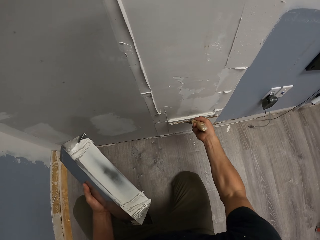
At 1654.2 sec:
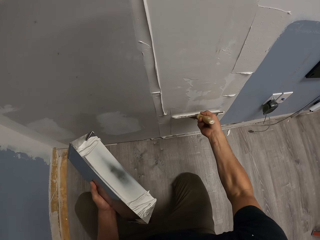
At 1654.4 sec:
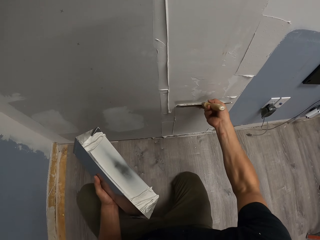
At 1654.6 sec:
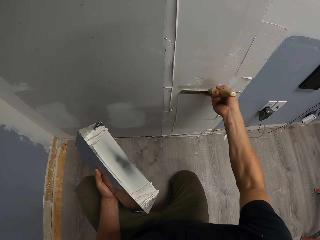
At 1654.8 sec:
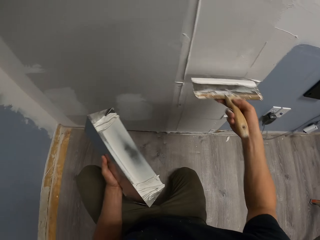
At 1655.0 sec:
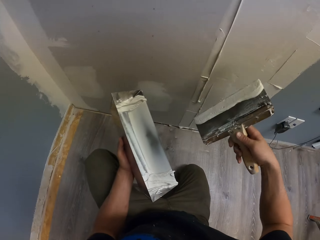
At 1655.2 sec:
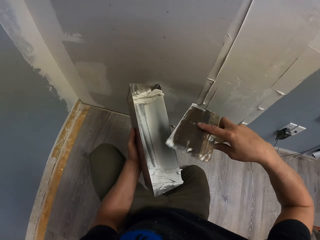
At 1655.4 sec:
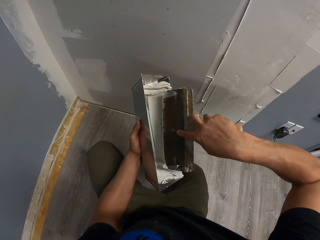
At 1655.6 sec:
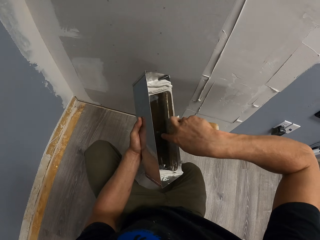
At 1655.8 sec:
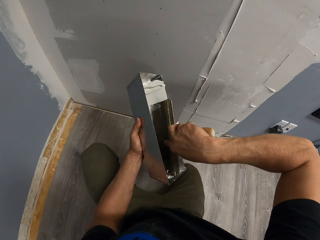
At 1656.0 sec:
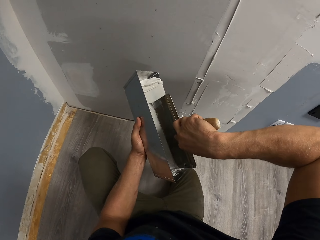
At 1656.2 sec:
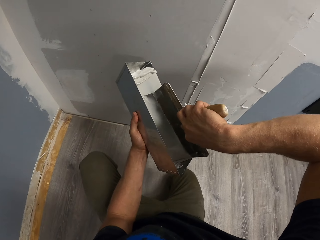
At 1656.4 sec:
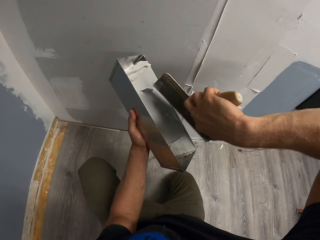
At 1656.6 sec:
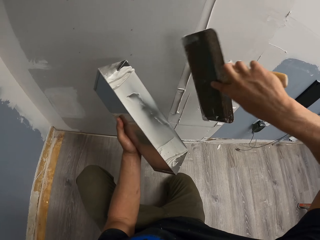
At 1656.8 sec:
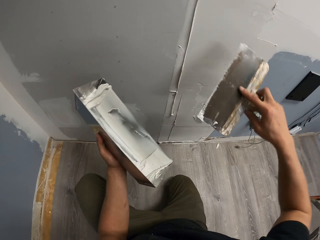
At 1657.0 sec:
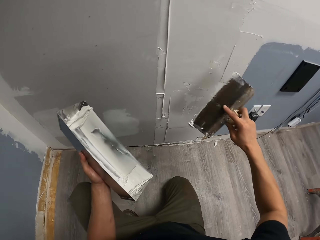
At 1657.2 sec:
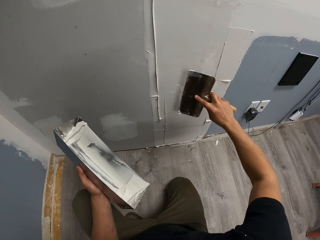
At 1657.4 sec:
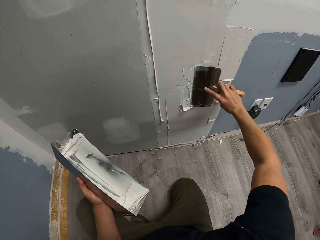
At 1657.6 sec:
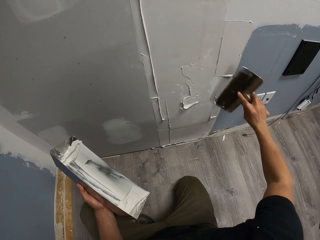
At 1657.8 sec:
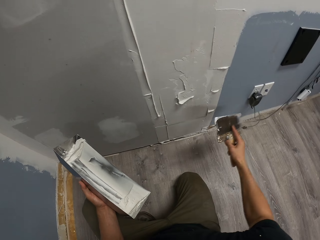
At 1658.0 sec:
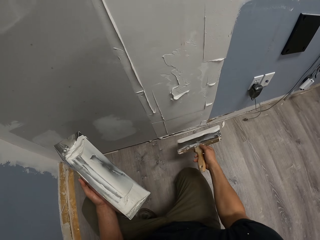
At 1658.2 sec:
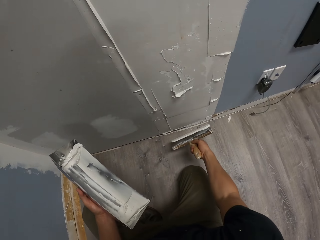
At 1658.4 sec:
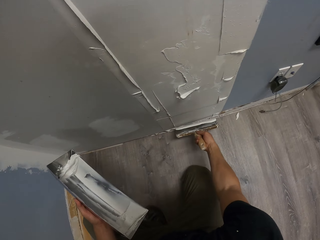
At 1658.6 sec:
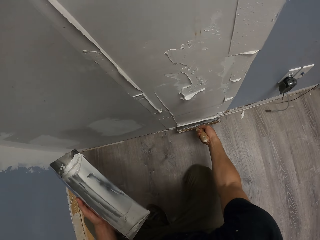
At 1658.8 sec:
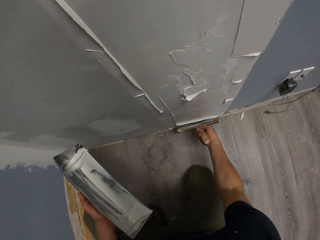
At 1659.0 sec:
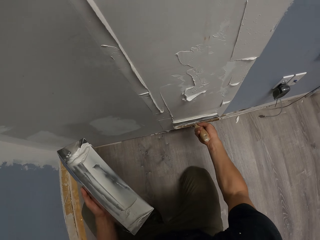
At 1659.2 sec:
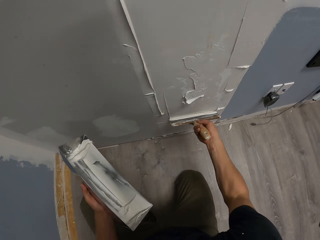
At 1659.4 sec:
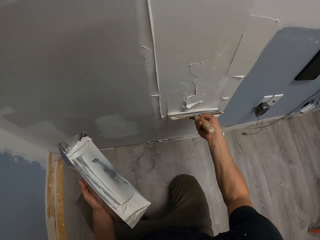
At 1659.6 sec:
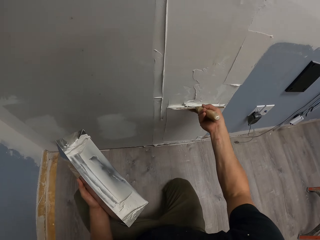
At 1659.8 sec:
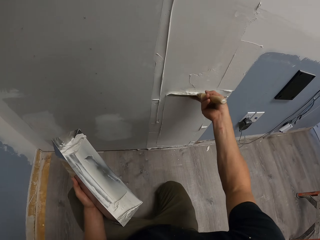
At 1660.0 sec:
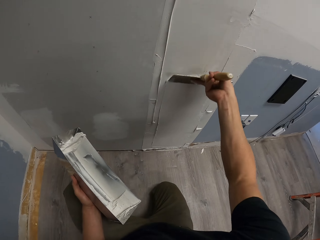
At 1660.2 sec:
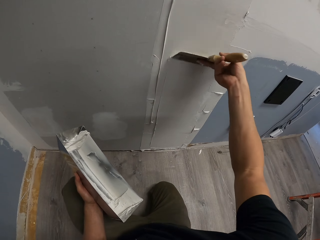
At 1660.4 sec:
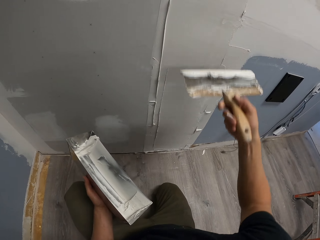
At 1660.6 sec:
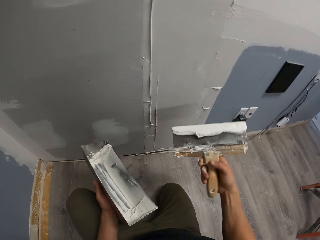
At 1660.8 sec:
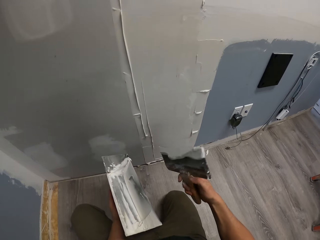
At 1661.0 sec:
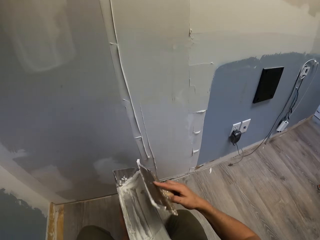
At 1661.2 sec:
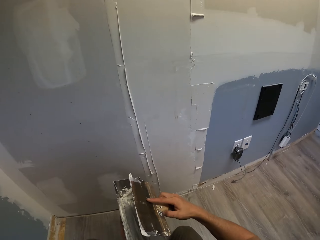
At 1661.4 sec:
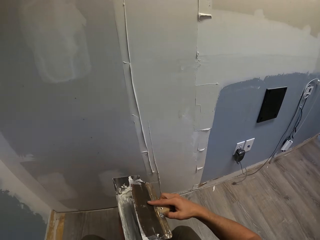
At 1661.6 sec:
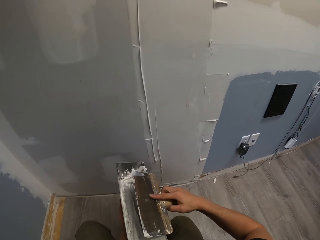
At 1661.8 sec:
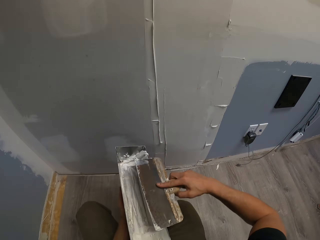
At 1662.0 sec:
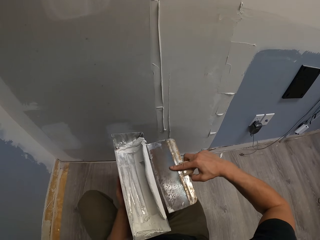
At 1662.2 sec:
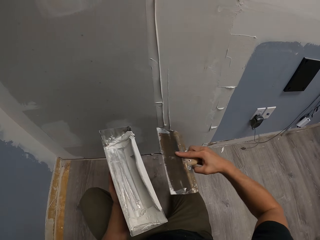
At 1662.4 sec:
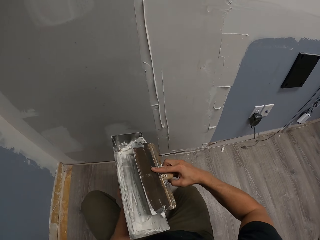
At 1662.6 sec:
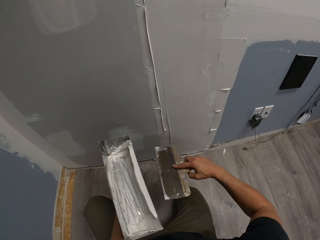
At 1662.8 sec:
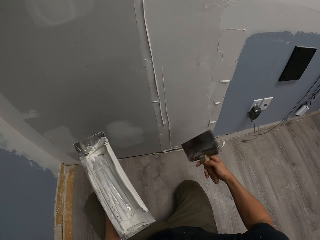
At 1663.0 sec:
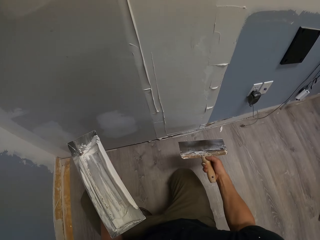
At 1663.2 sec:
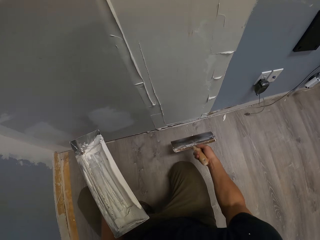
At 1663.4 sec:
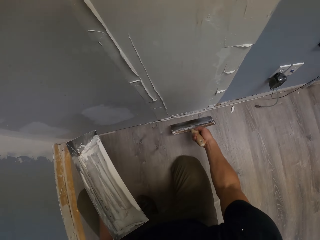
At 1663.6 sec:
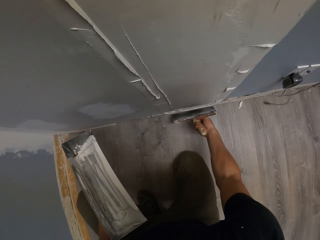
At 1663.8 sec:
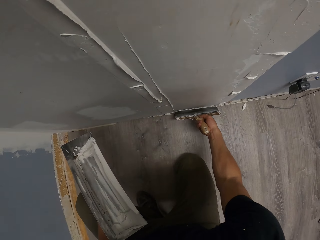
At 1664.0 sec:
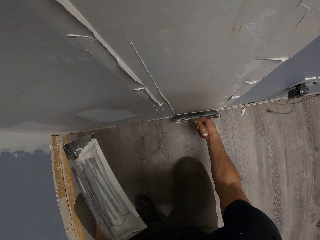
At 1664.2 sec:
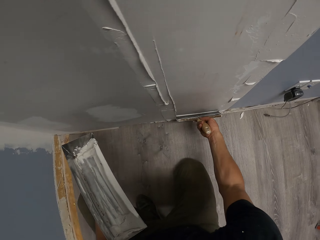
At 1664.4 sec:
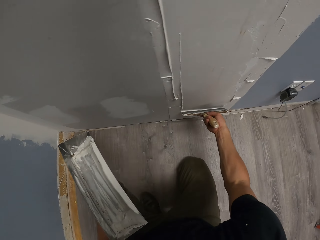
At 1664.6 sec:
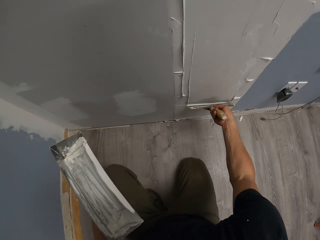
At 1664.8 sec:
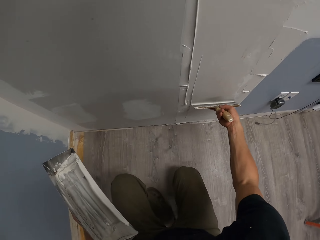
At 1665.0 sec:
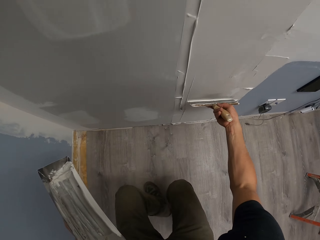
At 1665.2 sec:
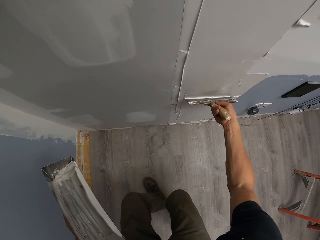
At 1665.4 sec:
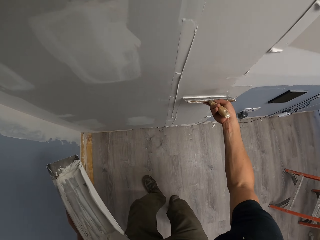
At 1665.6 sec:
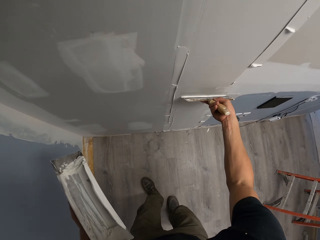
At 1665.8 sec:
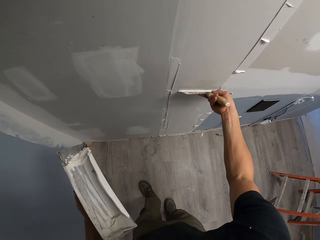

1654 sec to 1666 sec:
The camera wearer applies the putty or filler on the wall. They scoop the wall putty on the putty tray with the scraper. They apply the putty on the wall. They scoop the wall putty on the putty tray. They remove the excess filler from the scraper. They apply the putty on the wall.

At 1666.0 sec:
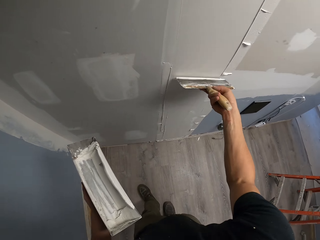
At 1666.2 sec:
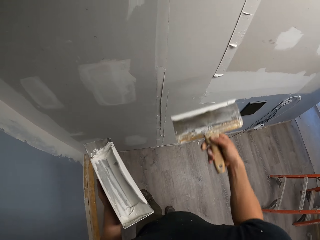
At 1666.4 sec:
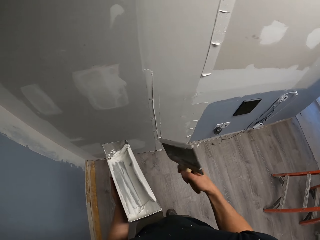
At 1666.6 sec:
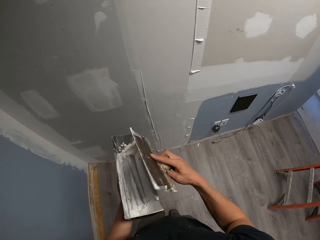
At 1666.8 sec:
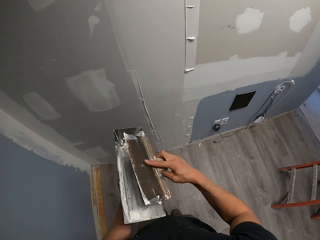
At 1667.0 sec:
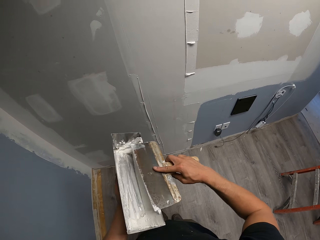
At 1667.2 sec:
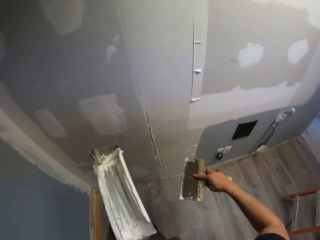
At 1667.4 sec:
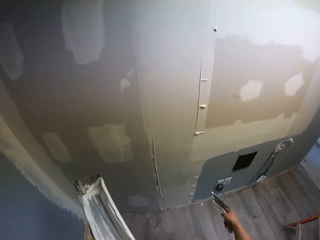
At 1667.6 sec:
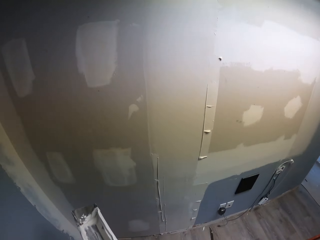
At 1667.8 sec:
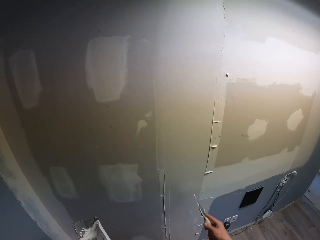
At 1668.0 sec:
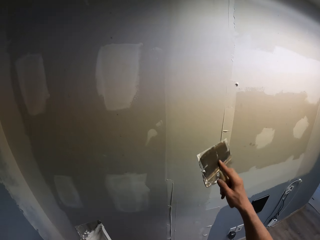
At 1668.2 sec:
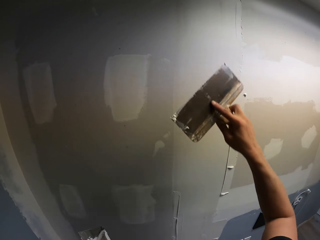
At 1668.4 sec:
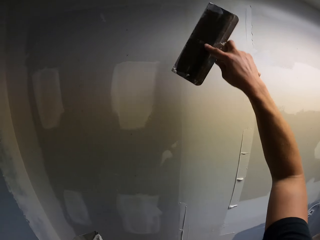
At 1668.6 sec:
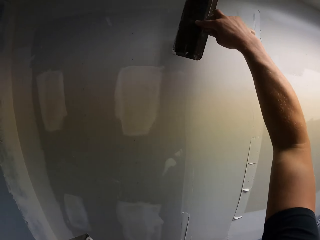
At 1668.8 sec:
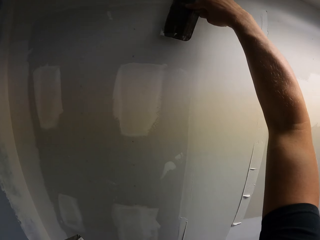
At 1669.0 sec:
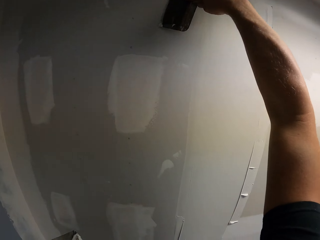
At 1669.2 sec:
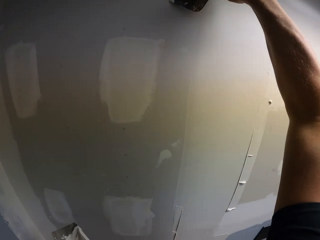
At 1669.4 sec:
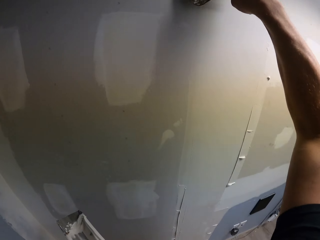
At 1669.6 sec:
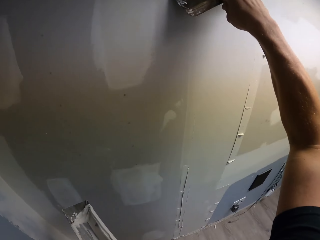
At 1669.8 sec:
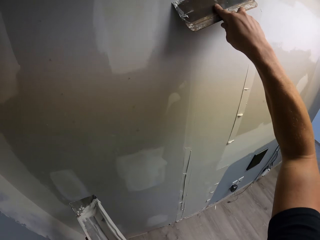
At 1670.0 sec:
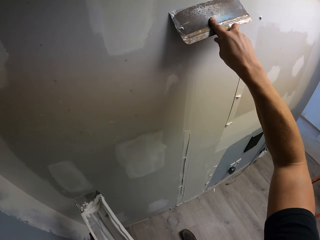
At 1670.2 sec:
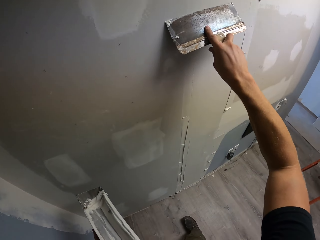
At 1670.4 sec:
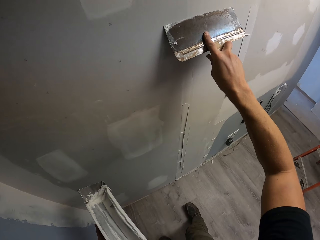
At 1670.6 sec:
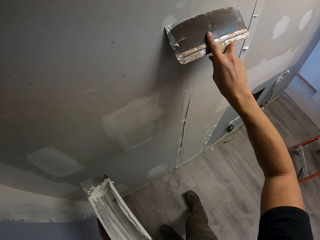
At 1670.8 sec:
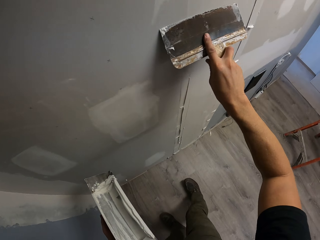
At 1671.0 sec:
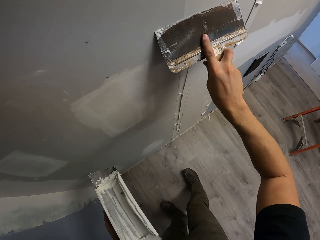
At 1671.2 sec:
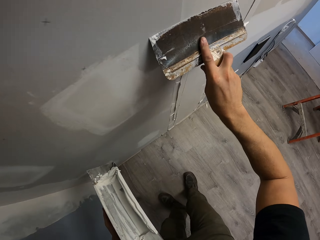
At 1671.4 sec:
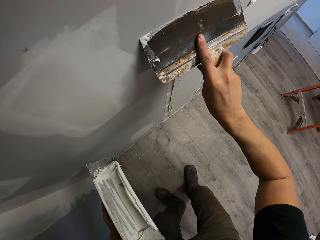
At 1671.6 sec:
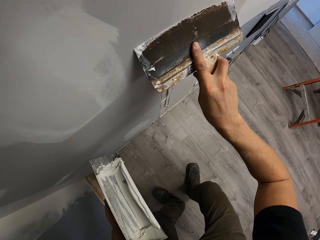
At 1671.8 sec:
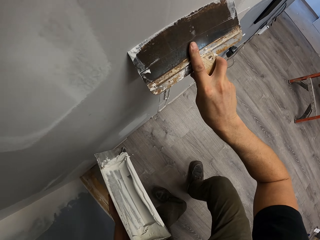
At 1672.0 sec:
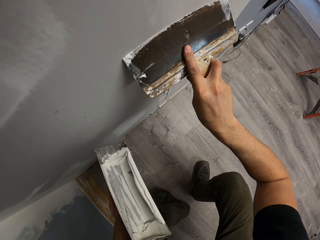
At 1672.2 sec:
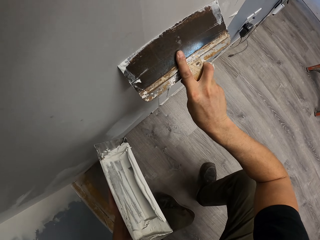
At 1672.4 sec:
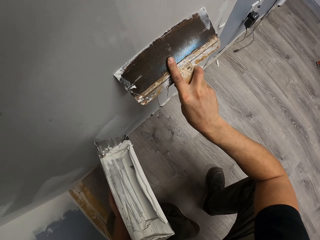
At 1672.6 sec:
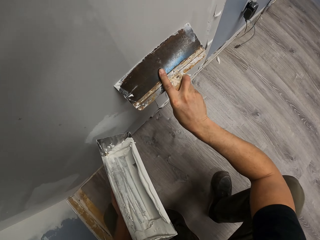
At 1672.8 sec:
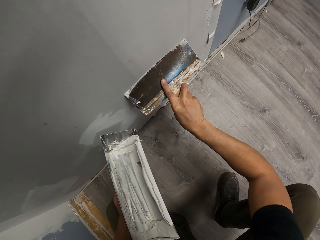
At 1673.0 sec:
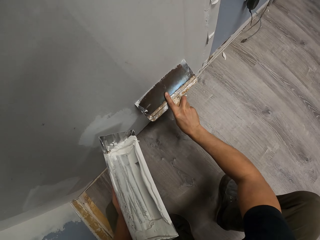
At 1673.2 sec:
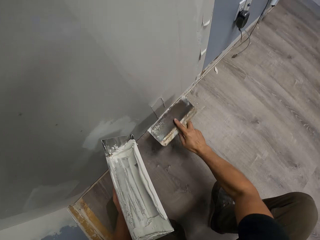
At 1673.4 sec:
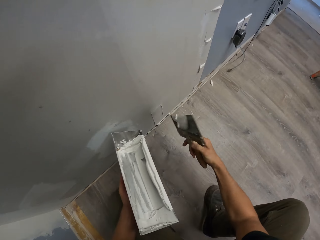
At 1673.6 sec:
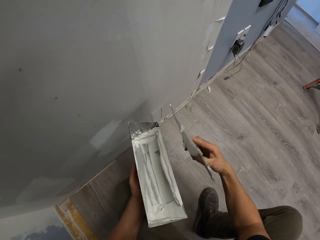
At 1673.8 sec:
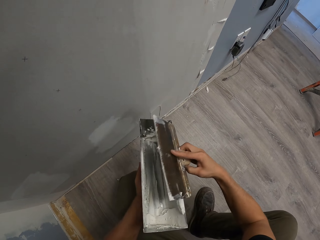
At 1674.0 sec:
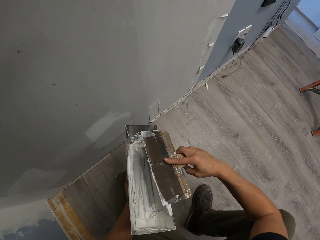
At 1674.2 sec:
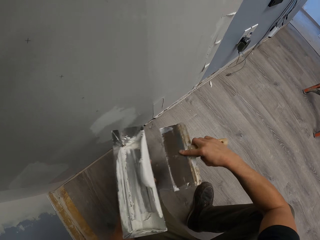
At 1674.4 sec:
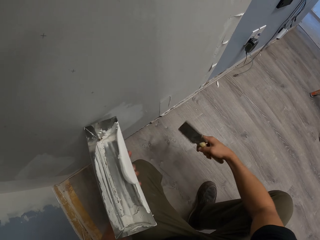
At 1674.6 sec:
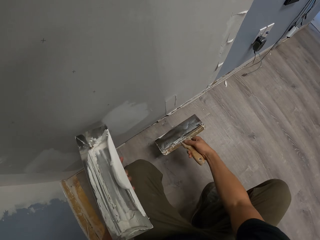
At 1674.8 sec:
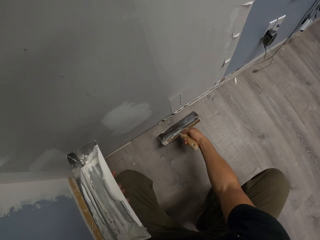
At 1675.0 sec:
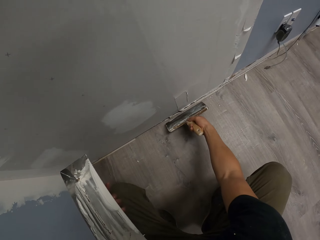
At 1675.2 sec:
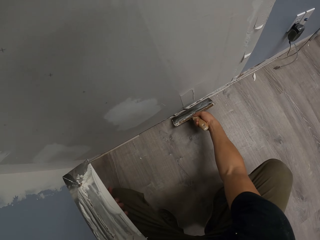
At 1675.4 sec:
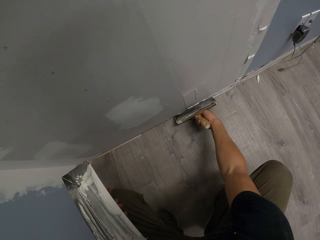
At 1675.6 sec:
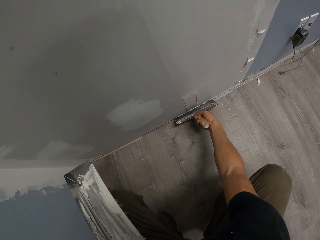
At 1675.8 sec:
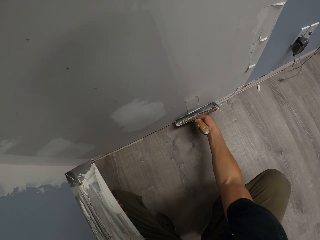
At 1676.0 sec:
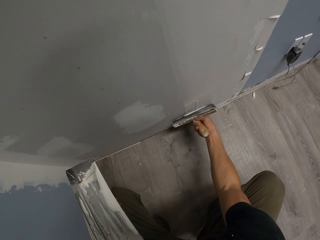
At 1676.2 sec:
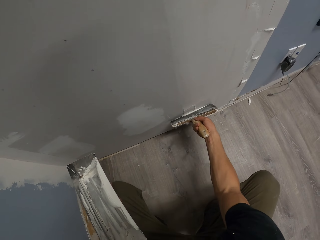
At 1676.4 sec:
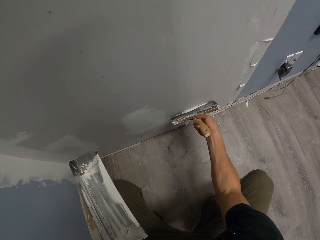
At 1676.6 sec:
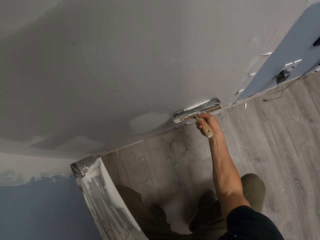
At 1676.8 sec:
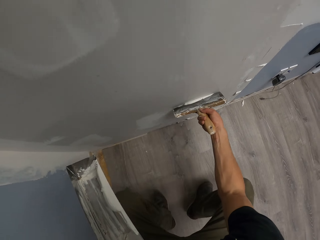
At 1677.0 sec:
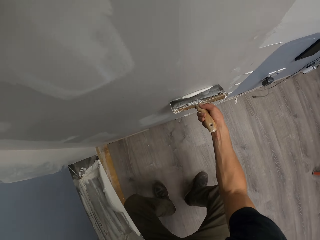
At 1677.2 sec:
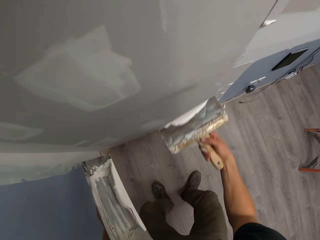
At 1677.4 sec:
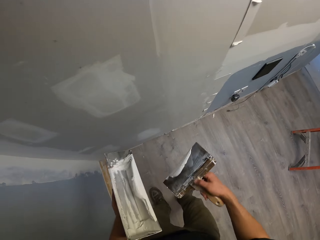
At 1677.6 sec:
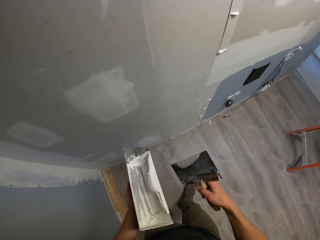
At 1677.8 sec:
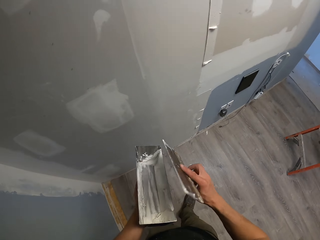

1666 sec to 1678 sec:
The camera wearer removes the excess filler from the scraper. They scoop the wall putty on the putty tray. They spread the filler in the wall. They remove the excess filler from the scraper. They apply the putty on the wall.
